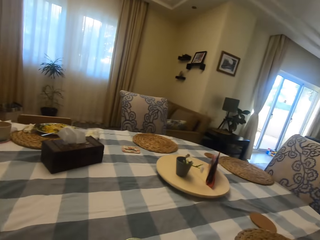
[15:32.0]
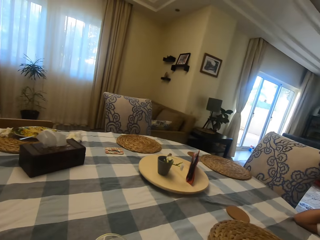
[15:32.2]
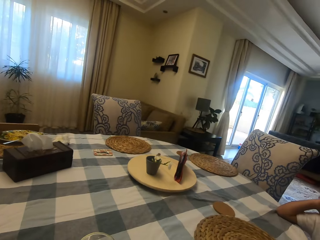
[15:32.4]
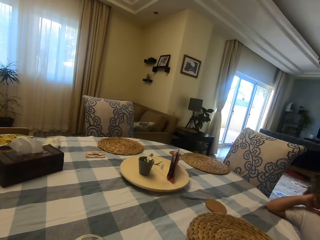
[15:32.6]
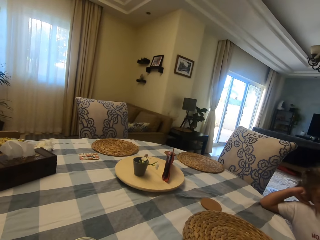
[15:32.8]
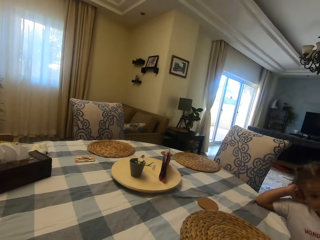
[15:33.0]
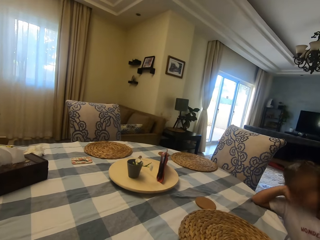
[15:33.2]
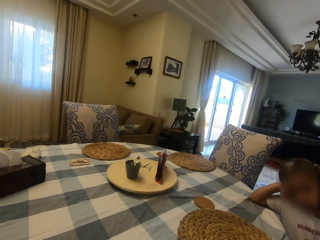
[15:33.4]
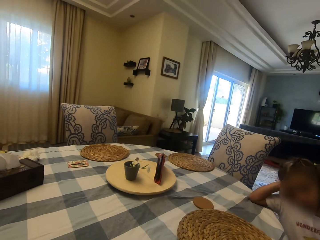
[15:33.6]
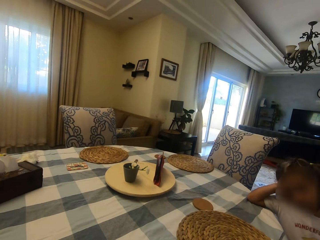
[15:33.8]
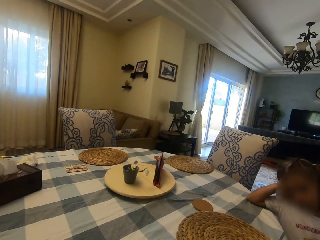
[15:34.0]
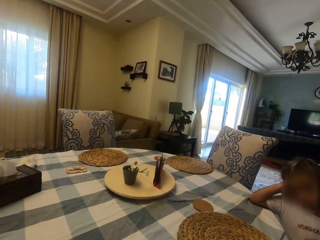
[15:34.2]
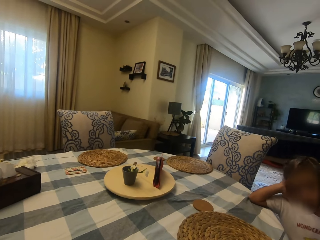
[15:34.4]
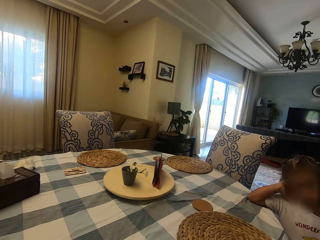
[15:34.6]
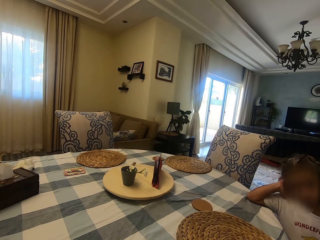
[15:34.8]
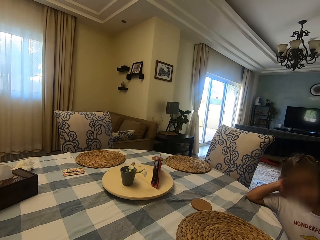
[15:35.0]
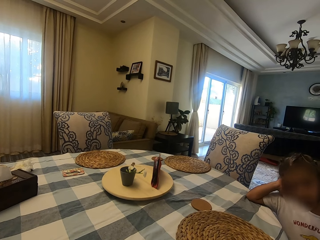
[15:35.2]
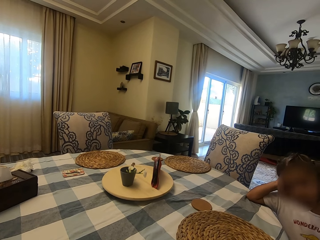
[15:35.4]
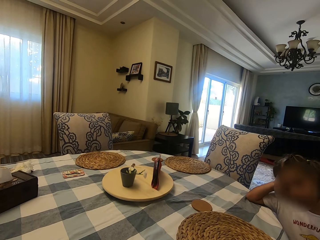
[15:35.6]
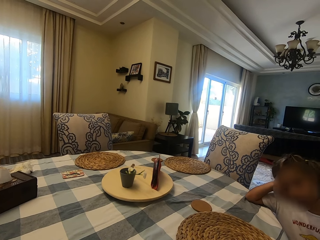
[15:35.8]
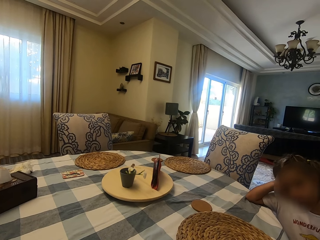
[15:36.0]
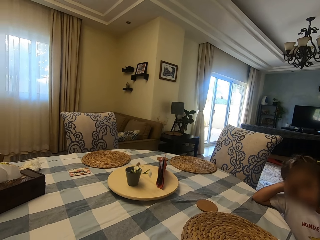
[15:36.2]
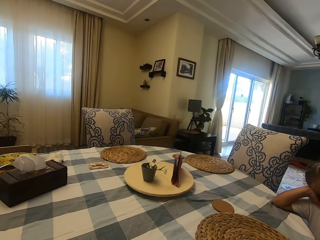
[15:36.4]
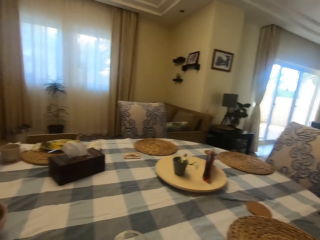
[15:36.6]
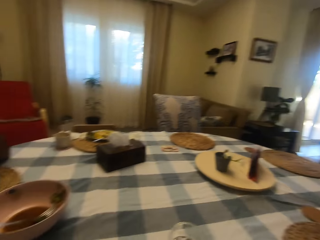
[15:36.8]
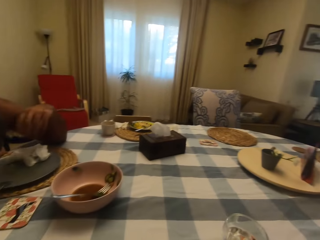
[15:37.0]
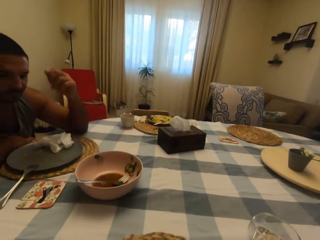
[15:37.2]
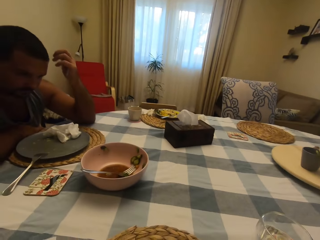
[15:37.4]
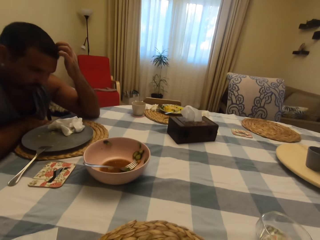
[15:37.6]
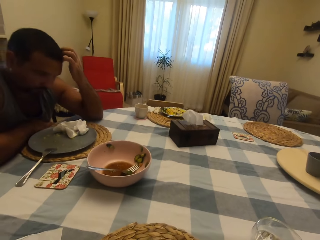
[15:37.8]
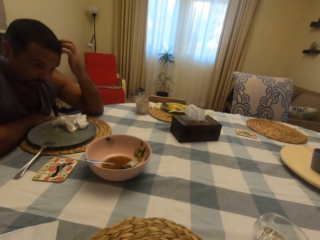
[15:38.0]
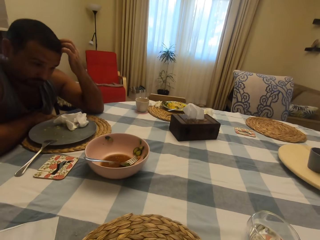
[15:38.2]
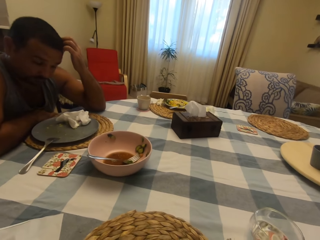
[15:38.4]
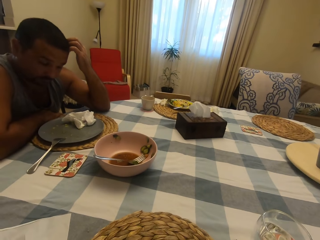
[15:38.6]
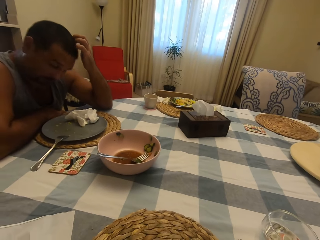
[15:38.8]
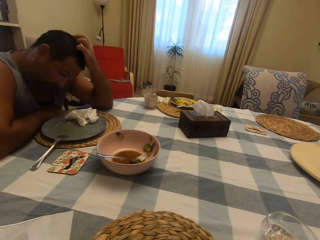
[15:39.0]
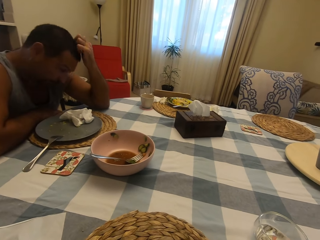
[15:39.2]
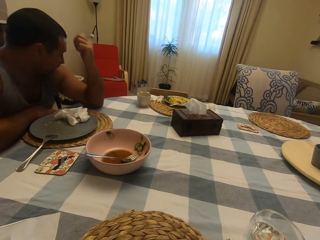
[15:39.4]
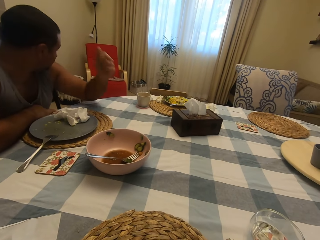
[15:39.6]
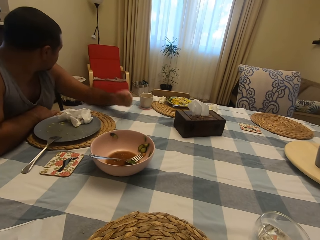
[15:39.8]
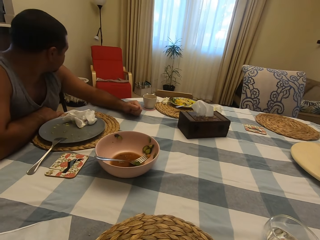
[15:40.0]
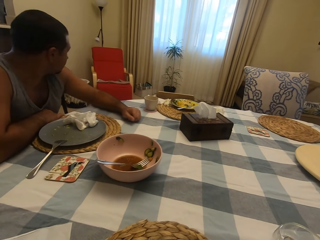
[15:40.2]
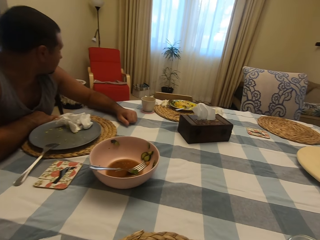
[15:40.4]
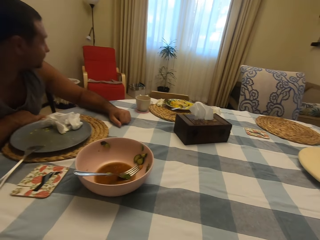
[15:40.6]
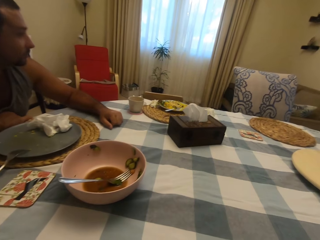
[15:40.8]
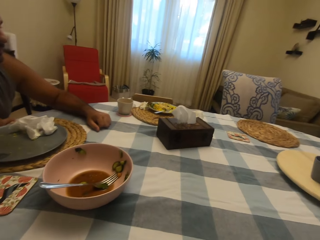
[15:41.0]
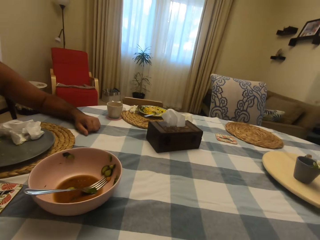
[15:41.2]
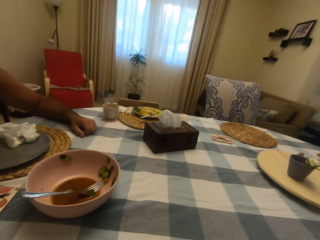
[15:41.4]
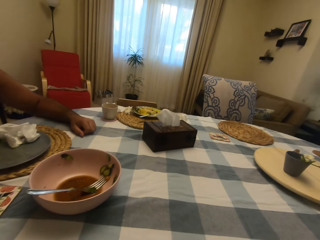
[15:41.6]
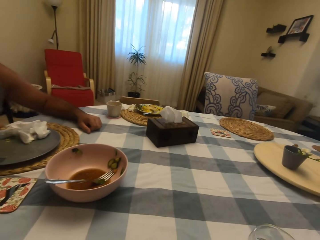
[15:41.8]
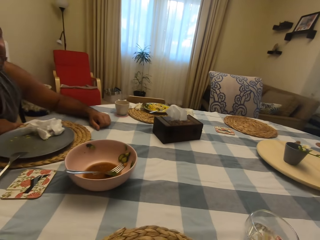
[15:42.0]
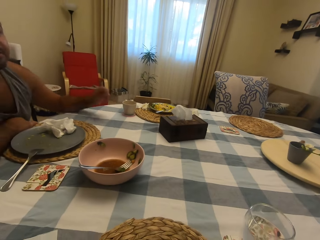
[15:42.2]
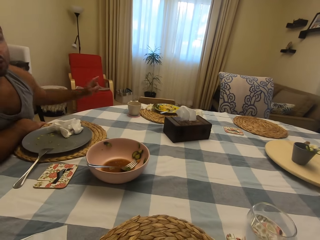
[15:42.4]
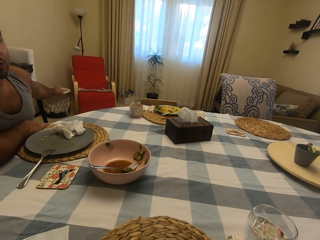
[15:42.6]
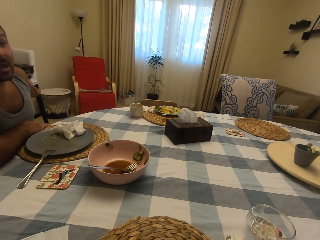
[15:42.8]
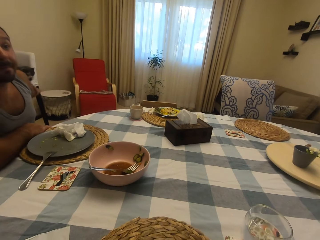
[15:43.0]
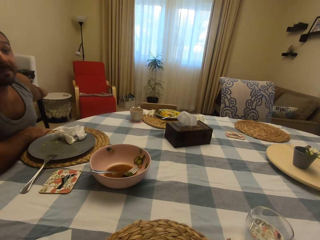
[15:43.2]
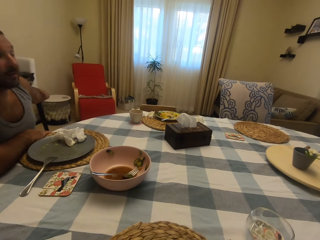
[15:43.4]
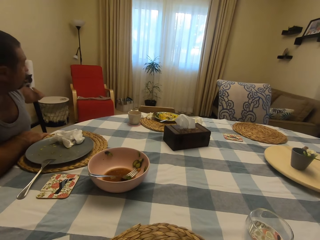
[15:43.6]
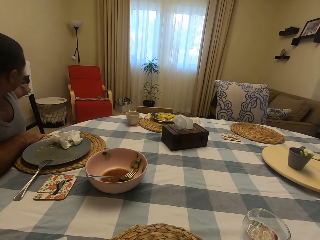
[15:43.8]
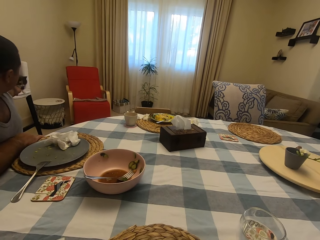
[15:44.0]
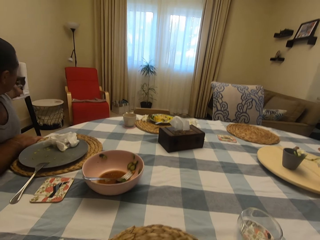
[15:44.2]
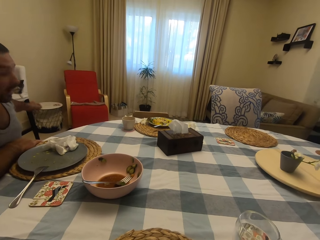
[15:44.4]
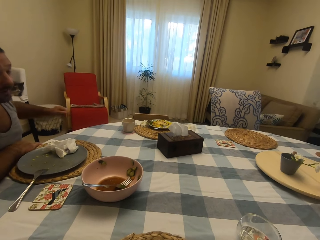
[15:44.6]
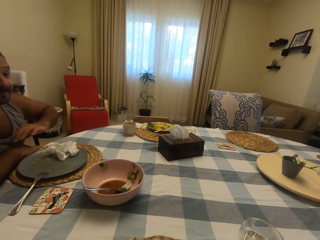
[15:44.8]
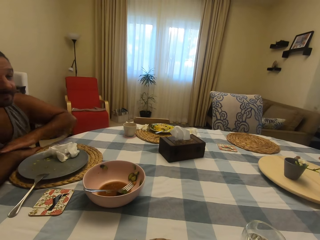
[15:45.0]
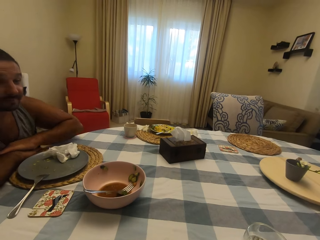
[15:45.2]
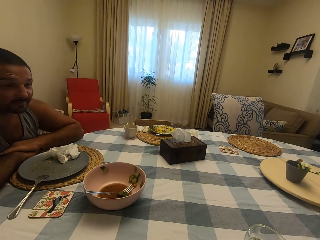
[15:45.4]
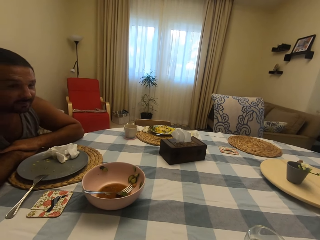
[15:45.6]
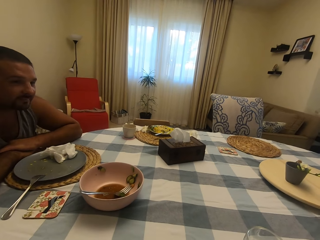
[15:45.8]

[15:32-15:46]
A person speaks to the camera wearer. The camera wearer looks at the person. A child converses with her parents. The camera wearer looks around. They look at a man. The man scratches his head. The camera wearer speaks to the man. The man looks around. The camera wearer speaks to the man. The man speaks to the camera wearer. The man moves his left hand.

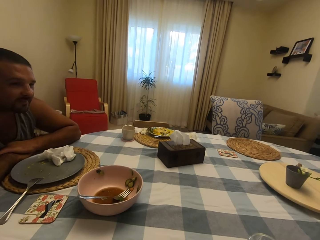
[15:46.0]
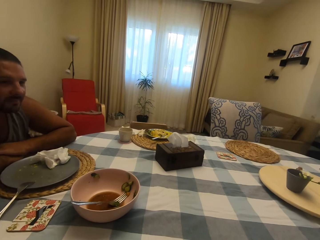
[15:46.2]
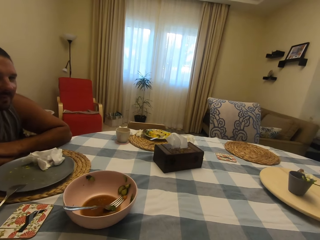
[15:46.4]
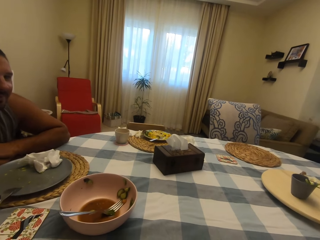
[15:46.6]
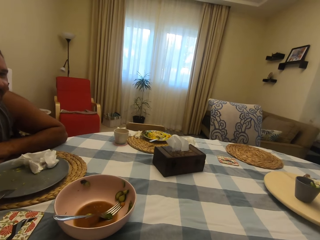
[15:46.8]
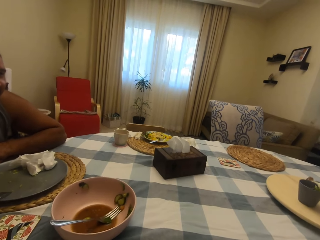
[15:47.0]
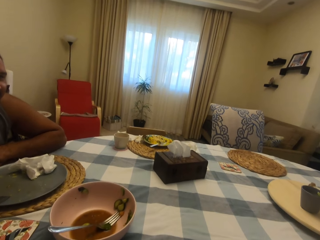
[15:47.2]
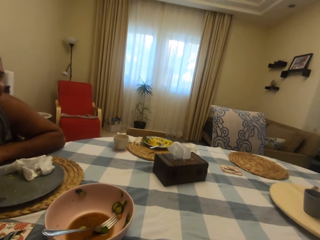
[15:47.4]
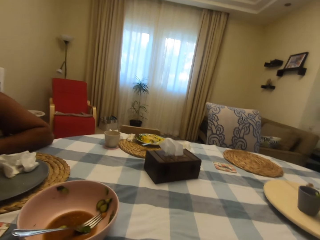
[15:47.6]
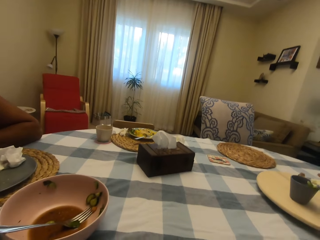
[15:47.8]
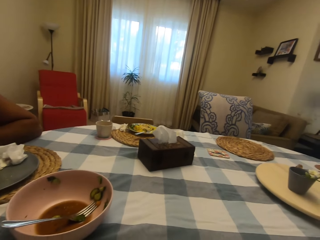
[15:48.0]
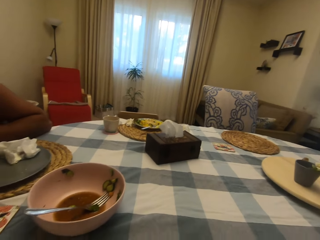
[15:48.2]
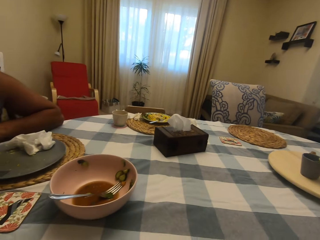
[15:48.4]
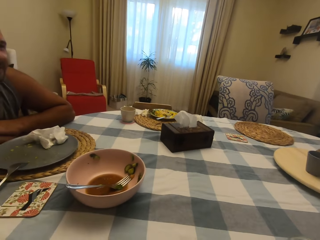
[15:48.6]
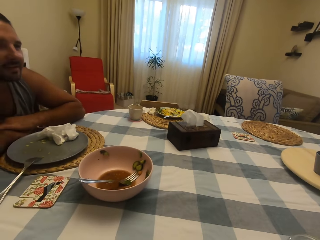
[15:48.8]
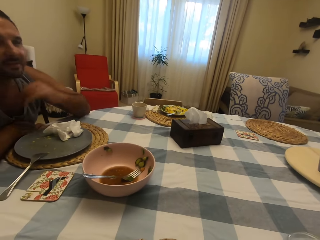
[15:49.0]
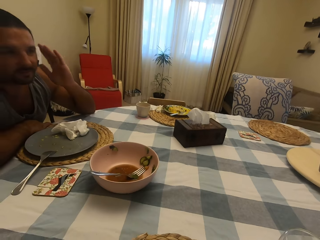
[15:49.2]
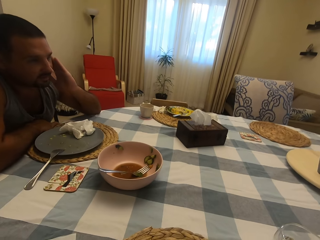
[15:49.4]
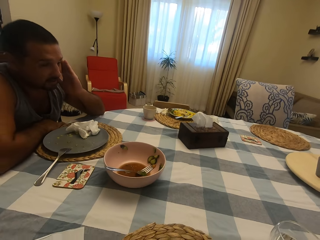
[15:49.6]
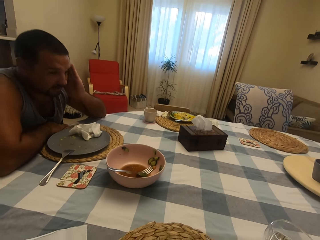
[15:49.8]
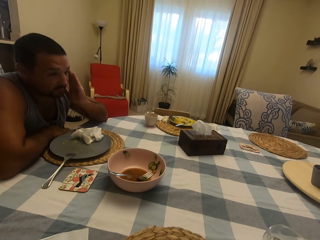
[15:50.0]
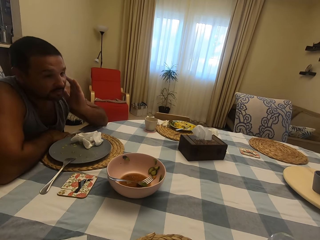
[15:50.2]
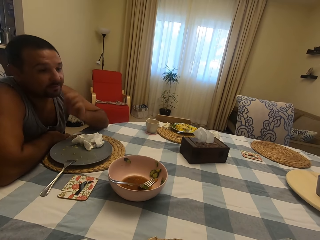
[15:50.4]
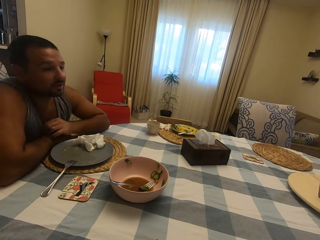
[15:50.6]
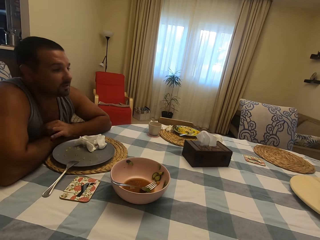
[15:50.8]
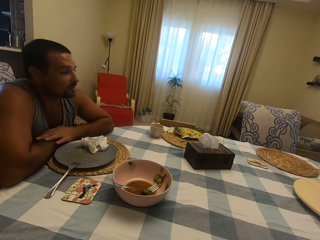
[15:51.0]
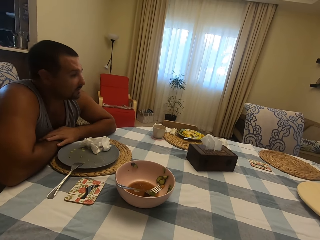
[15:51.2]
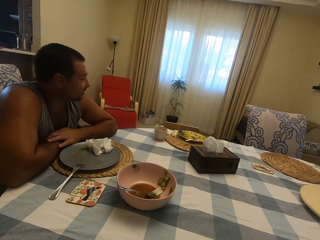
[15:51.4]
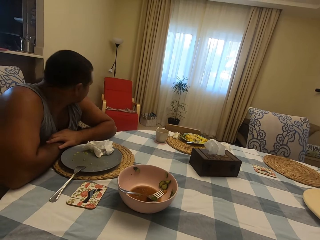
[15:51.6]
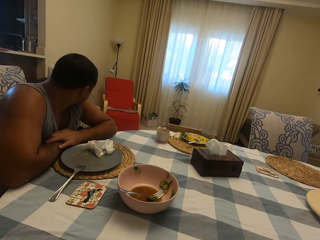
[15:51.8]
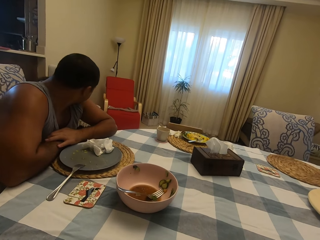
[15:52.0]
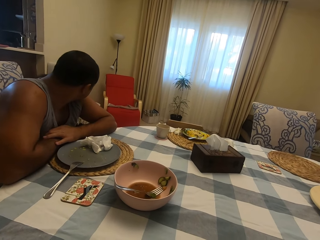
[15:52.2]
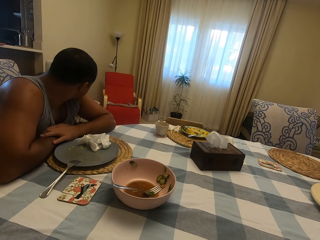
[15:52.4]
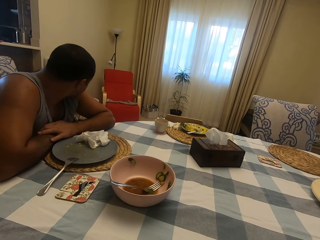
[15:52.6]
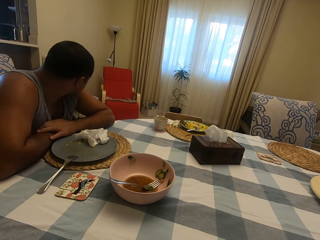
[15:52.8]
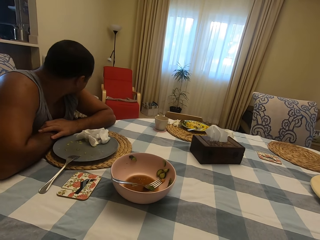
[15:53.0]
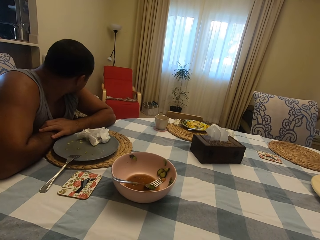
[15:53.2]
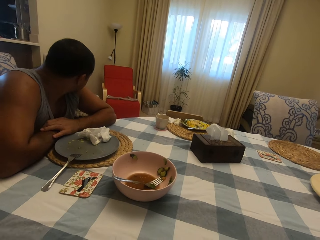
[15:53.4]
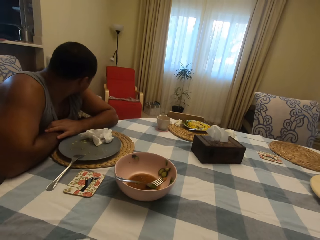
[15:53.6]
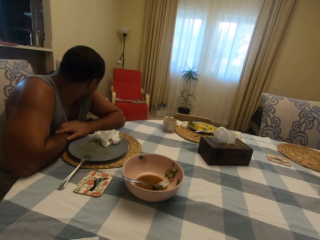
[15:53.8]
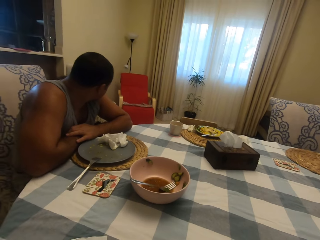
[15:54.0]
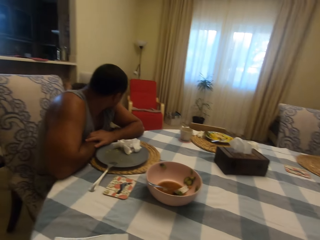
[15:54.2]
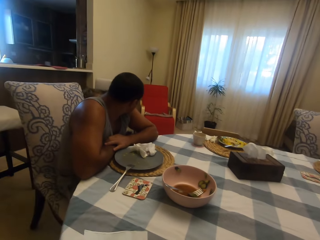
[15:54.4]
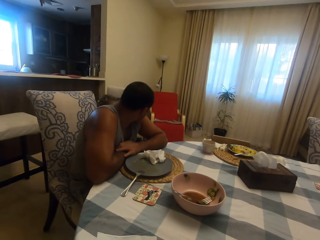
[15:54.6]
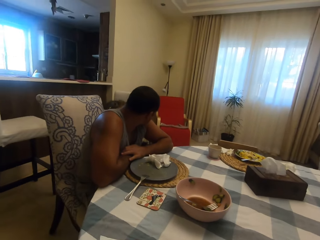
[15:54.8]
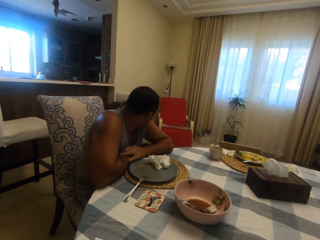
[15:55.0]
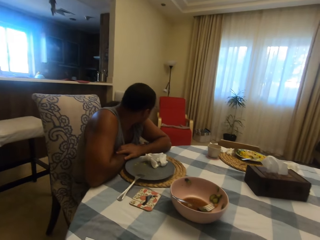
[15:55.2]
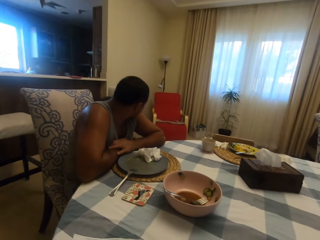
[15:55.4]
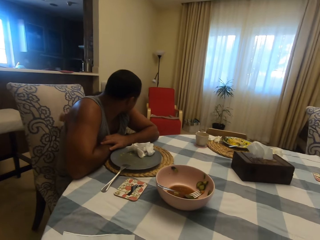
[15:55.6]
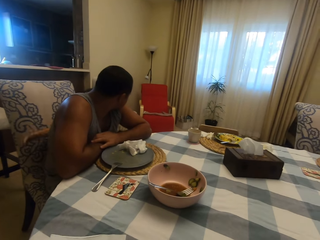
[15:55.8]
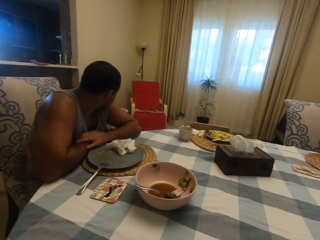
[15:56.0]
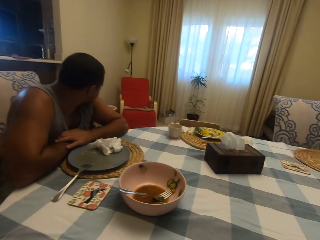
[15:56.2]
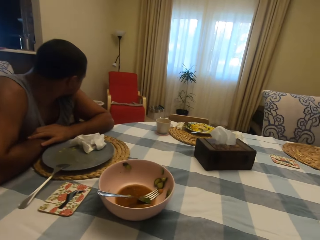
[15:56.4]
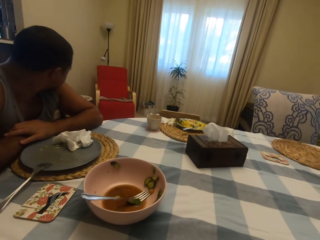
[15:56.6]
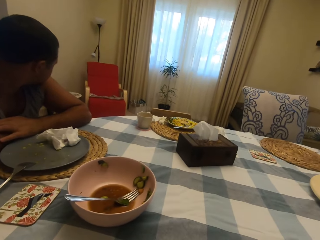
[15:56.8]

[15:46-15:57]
A person speaks to the camera wearer. Another person speaks to the camera wearer. A man moves his hand. The man turns back. The other person looks around. The camera wearer looks around. The other person speaks to the first person. The first person speaks to the other person.
